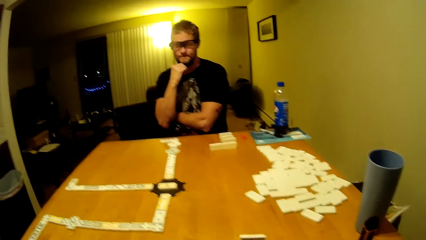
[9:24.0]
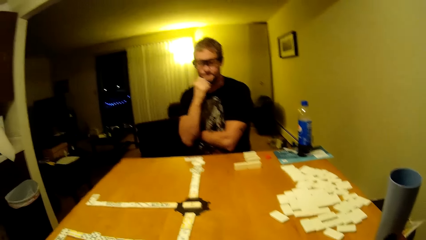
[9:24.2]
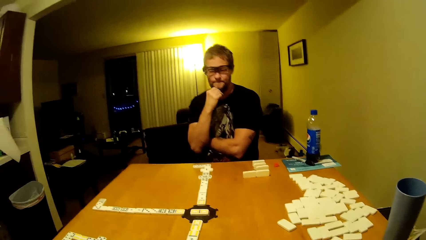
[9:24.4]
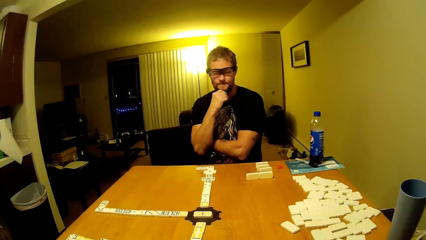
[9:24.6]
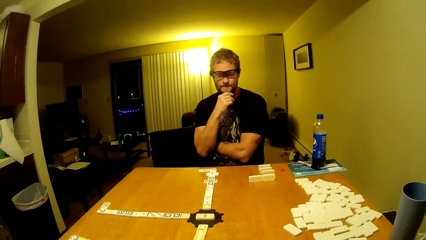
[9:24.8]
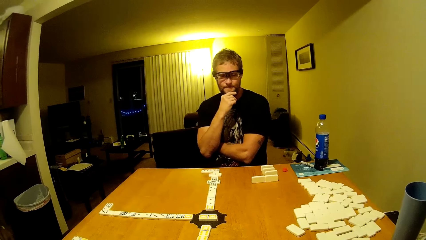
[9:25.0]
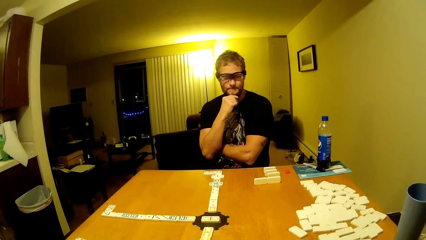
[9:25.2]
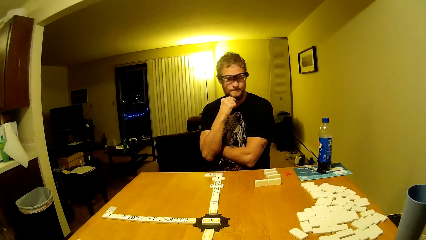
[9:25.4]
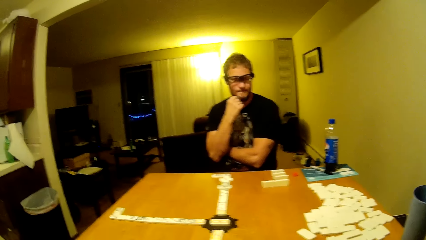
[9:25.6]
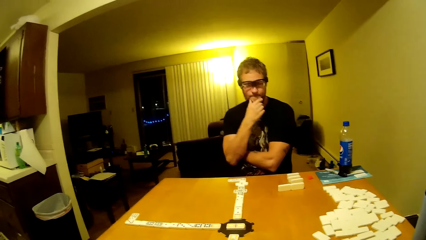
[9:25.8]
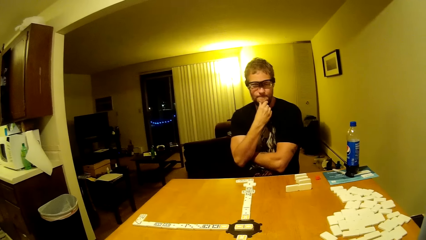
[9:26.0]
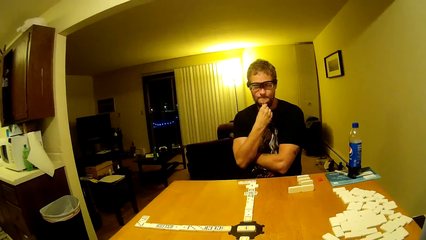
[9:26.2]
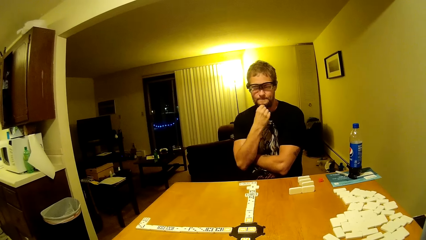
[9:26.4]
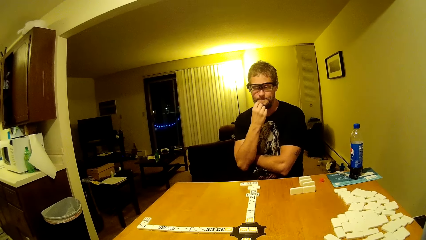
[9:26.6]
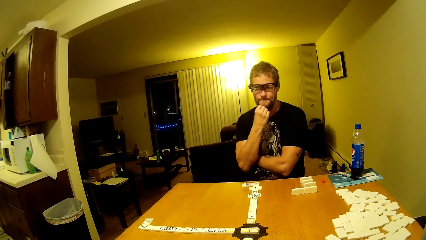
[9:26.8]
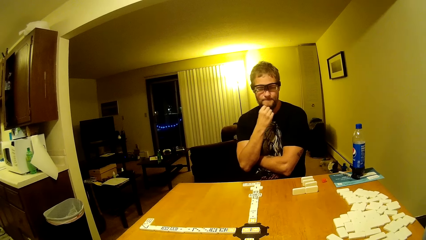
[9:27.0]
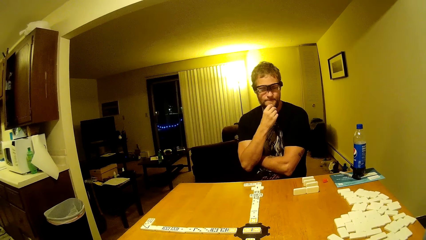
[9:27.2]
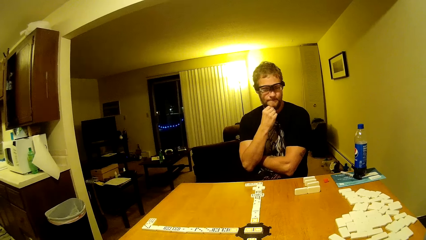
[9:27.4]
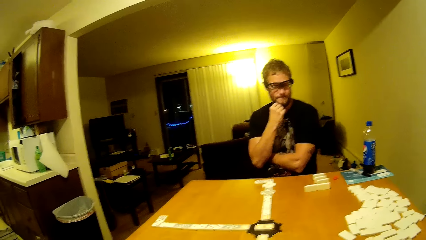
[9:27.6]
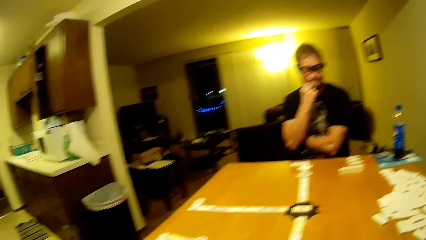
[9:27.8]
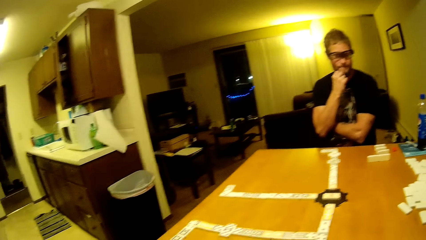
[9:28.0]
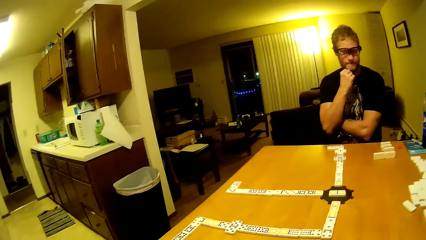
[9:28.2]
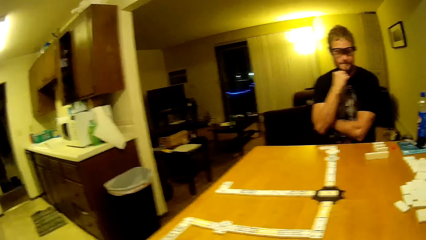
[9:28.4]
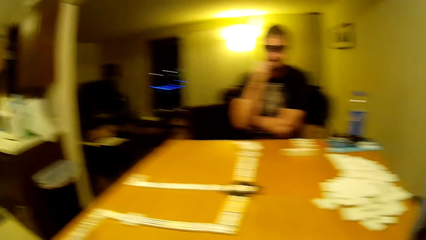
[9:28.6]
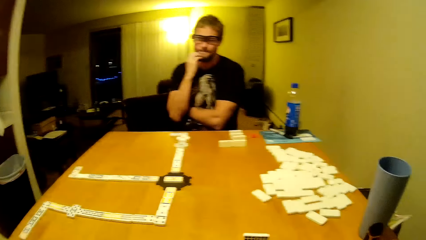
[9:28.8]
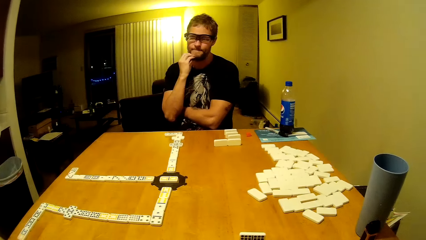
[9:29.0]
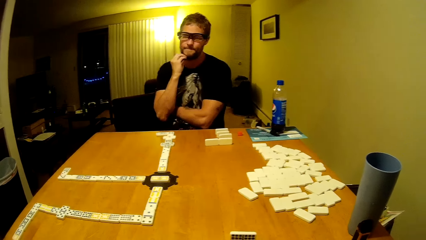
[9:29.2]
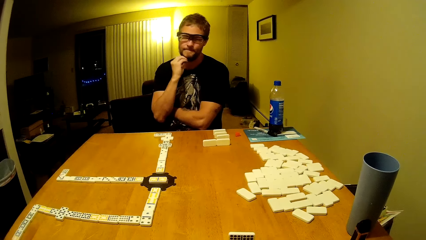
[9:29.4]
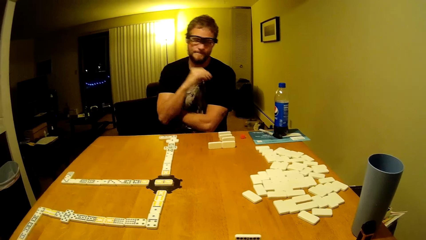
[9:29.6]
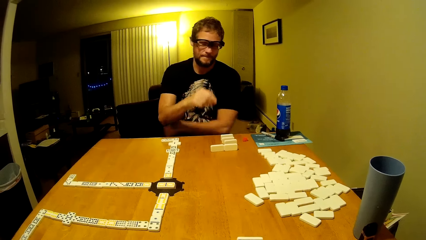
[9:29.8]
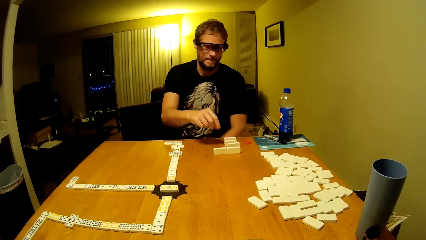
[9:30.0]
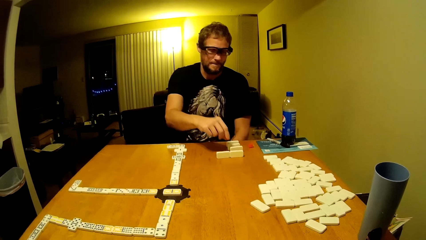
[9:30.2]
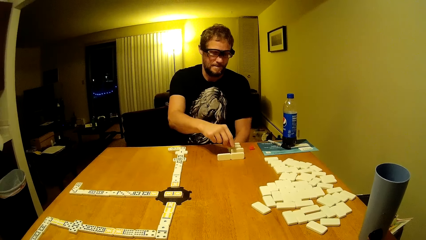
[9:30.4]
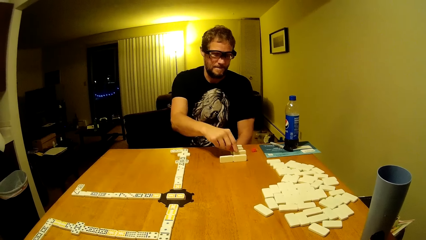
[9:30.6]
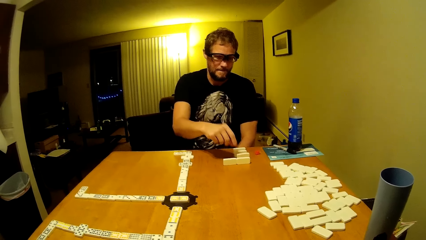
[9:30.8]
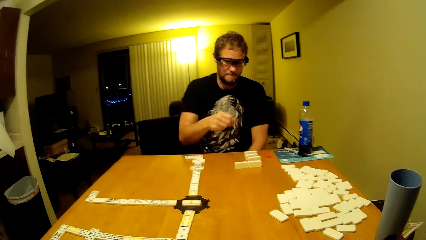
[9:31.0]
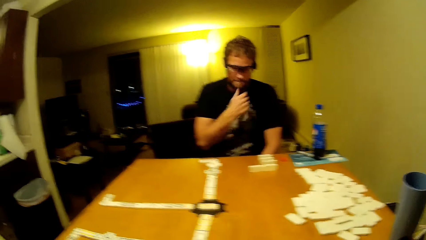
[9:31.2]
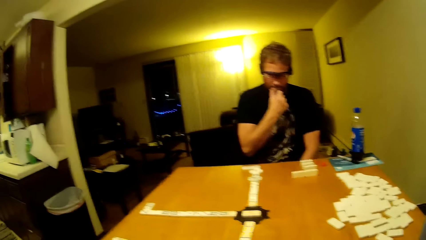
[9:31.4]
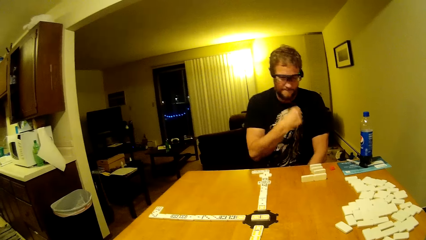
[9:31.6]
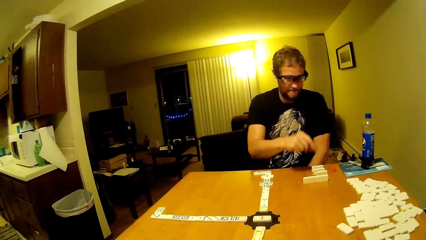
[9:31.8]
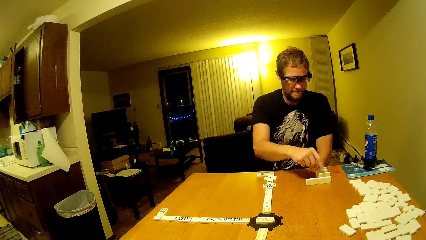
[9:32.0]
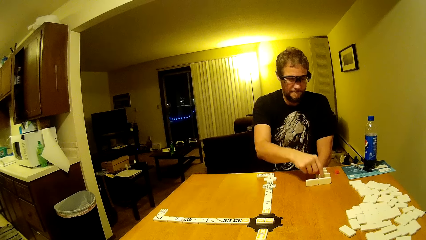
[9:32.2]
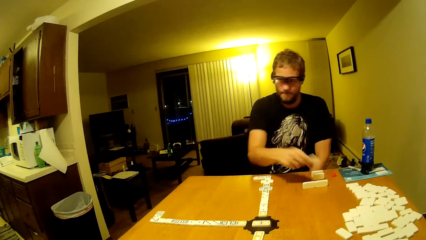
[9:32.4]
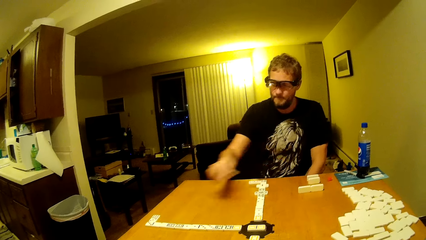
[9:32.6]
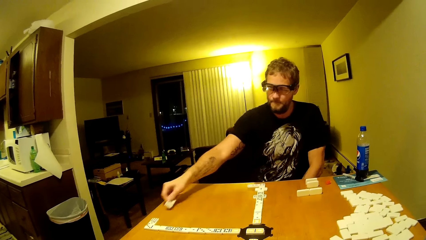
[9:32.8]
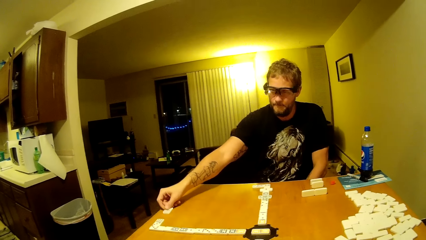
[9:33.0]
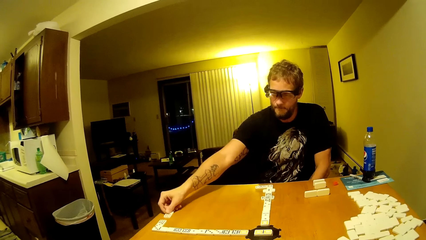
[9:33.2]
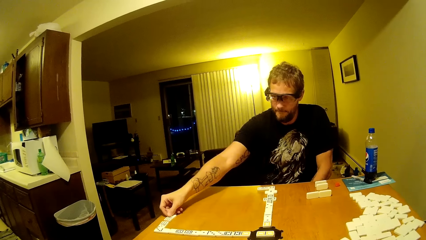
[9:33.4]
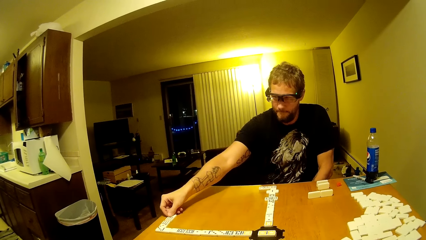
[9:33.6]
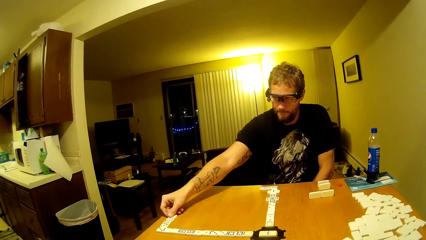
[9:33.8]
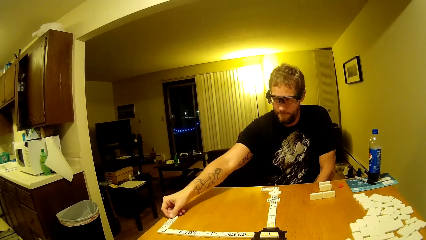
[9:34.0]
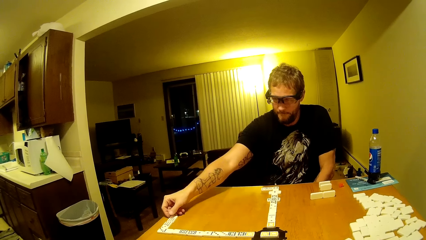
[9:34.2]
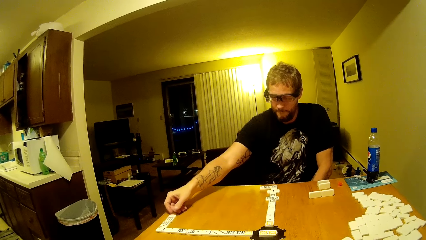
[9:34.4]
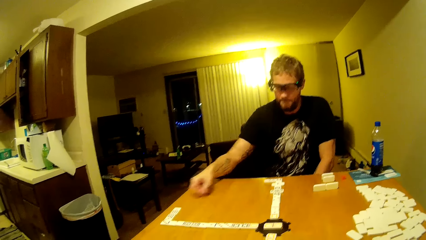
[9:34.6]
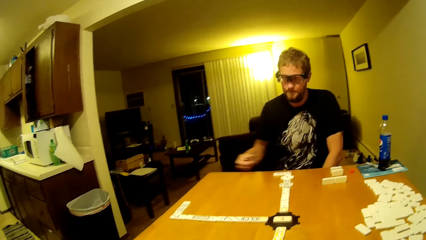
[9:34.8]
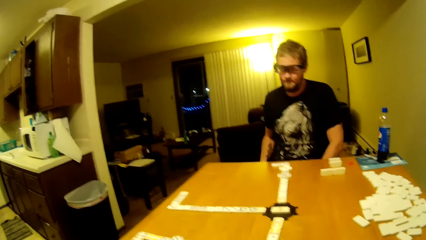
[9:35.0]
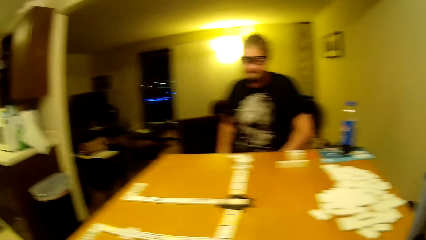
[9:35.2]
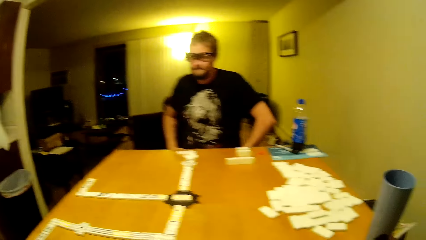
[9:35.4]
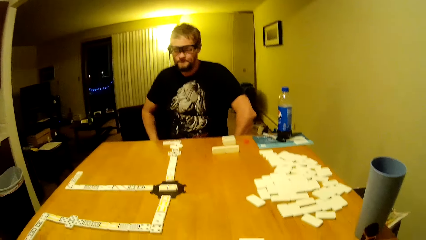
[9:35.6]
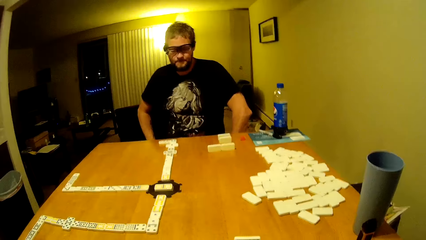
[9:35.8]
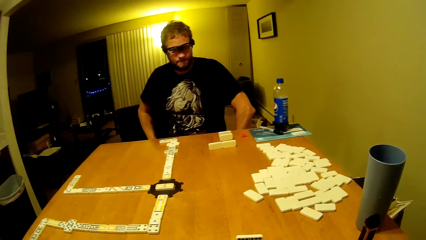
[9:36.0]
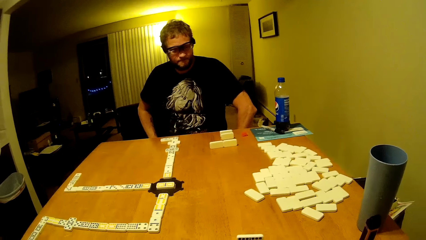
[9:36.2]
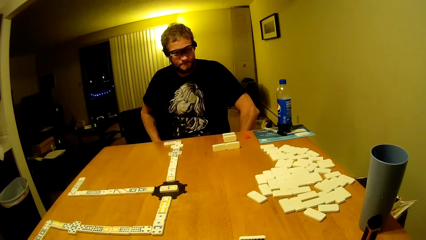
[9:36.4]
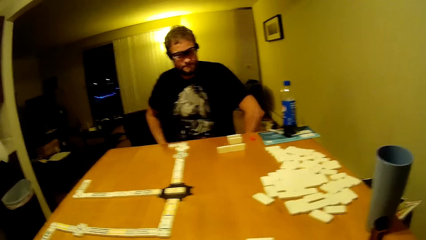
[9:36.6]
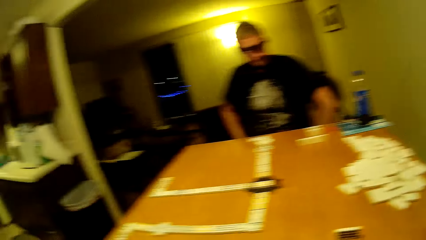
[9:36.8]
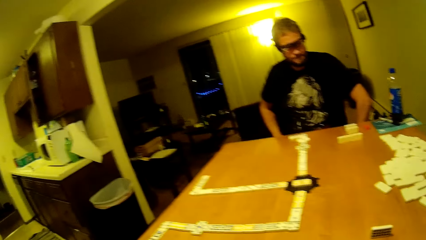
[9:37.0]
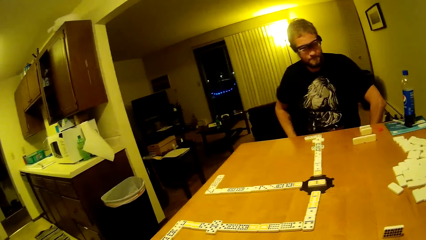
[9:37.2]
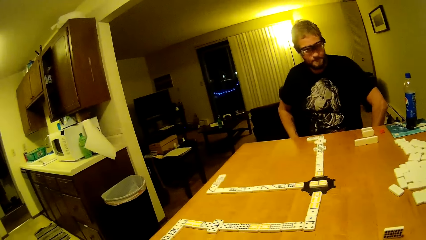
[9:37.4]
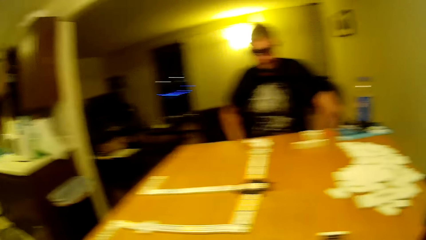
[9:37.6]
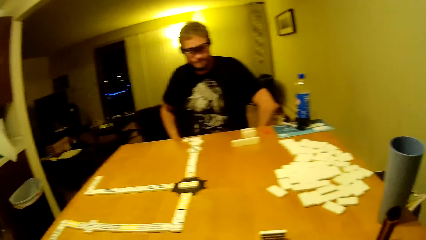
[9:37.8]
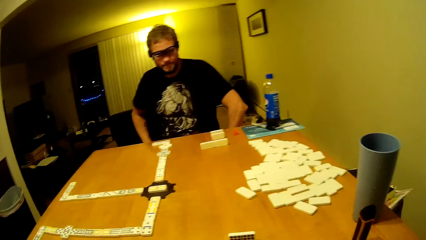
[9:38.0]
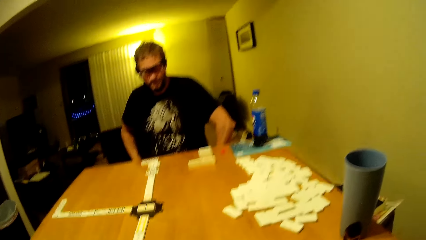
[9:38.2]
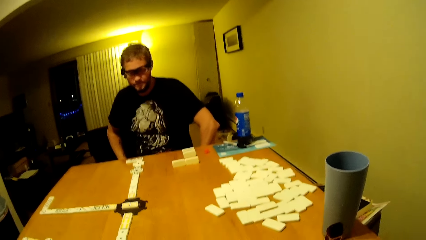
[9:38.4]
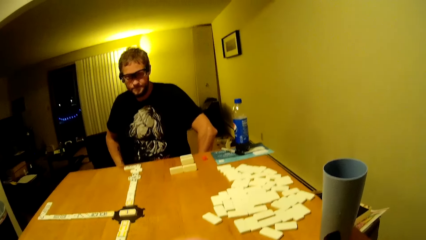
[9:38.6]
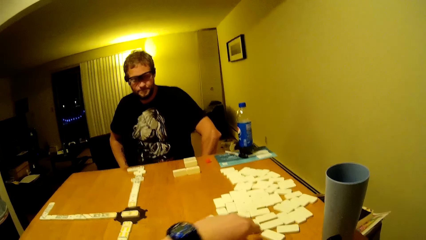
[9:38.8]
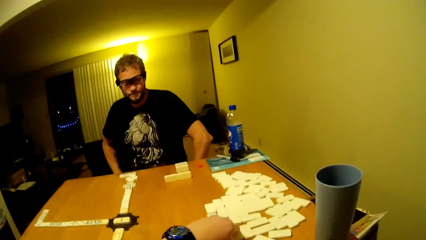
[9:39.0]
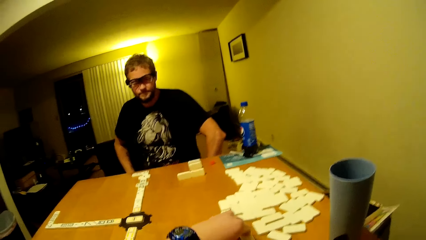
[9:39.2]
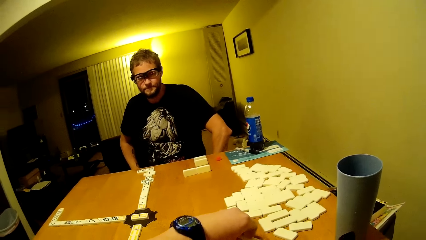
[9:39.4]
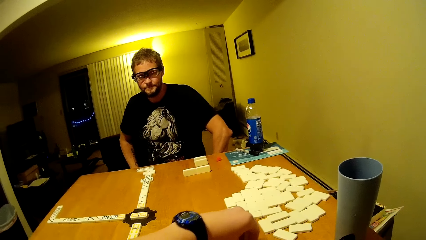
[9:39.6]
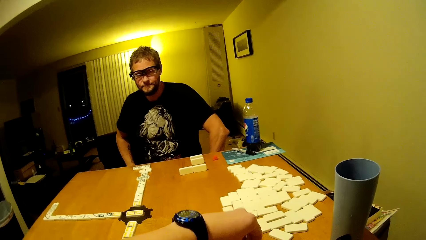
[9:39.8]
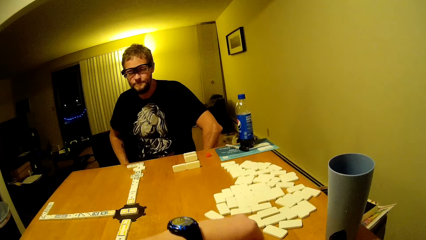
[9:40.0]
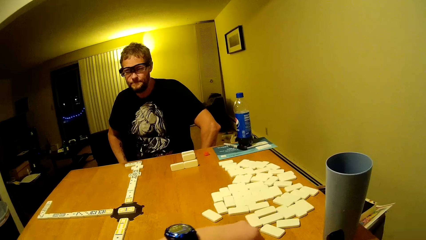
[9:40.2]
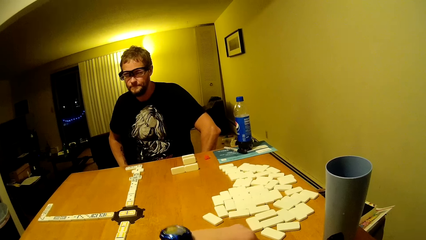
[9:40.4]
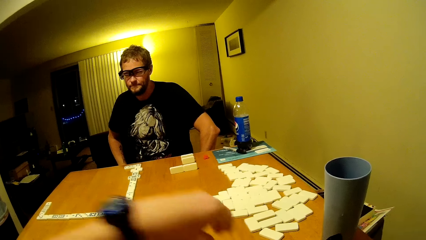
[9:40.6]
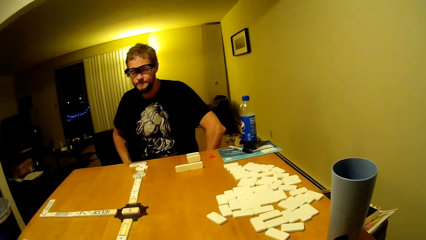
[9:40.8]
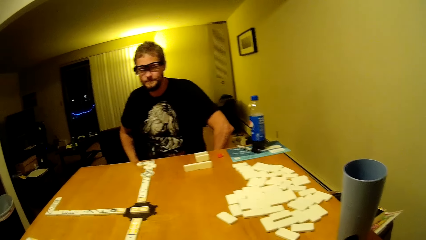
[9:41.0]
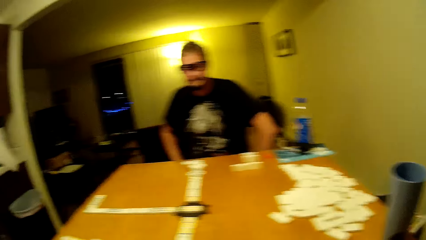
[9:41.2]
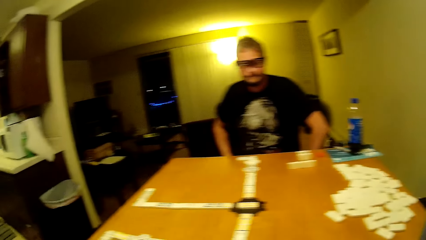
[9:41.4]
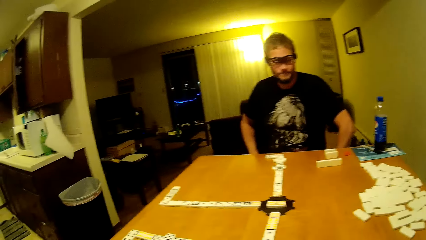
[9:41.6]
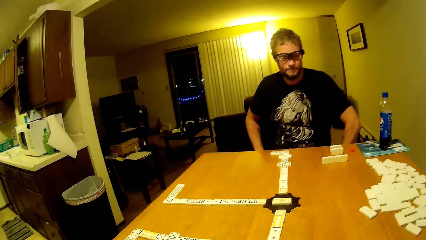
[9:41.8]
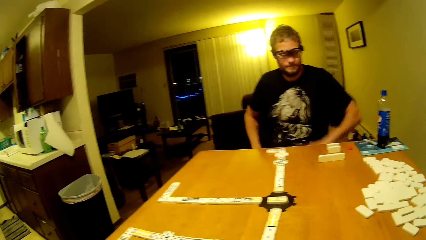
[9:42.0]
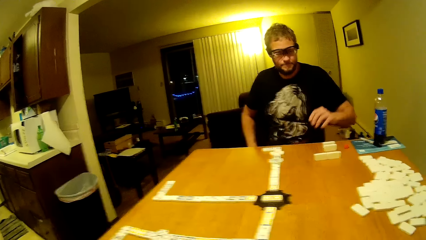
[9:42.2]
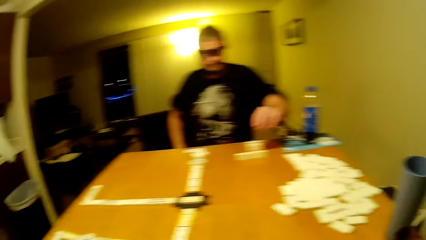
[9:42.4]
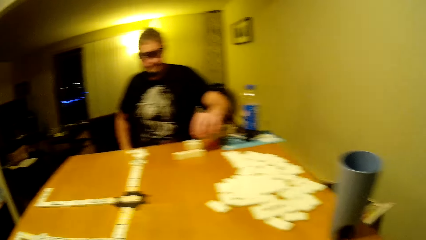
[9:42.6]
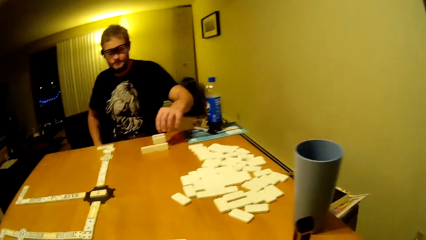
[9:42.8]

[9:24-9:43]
The camera wearer looks at the dominoes on the table and looks around. A man picks a domino, plays dominoes, touches his face, picks a domino and places the domino at the middle of the dominoes game table. The camera wearer plays dominoes and picks a domino.
